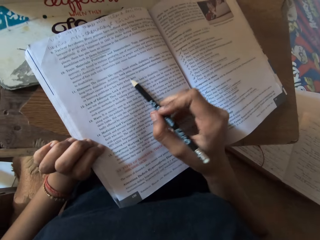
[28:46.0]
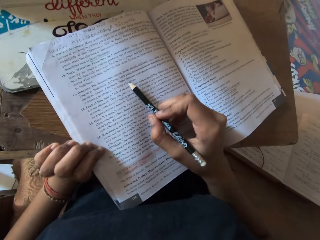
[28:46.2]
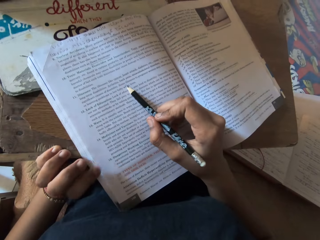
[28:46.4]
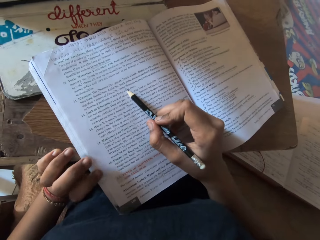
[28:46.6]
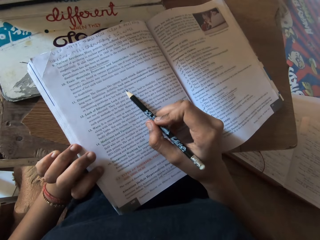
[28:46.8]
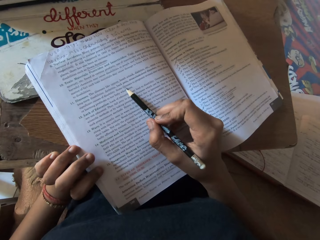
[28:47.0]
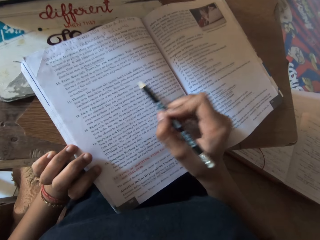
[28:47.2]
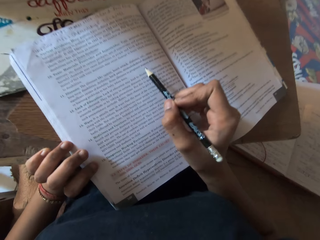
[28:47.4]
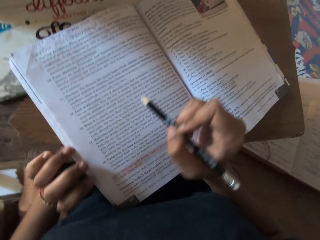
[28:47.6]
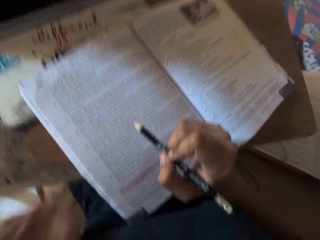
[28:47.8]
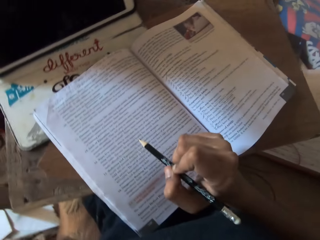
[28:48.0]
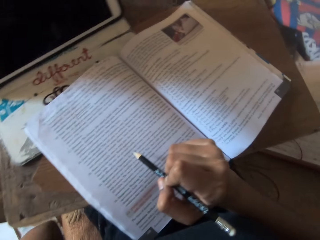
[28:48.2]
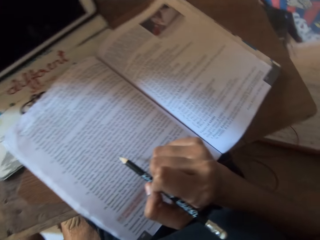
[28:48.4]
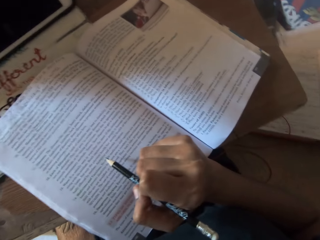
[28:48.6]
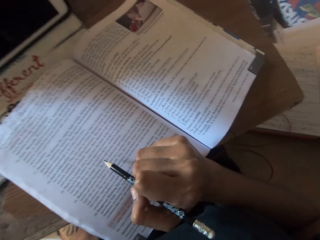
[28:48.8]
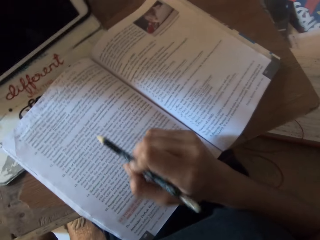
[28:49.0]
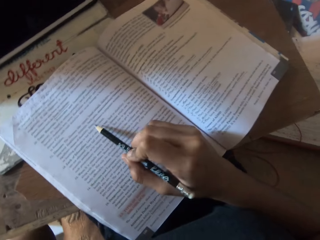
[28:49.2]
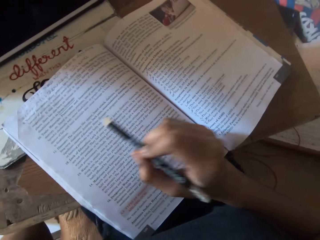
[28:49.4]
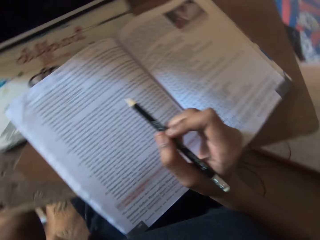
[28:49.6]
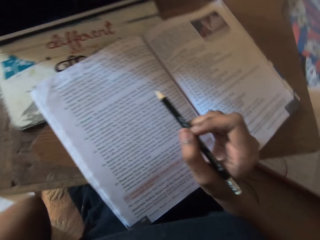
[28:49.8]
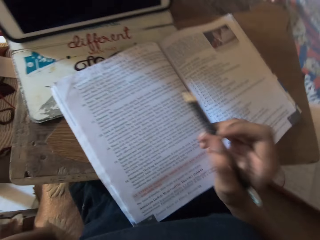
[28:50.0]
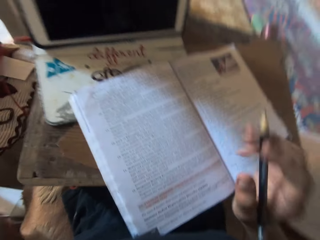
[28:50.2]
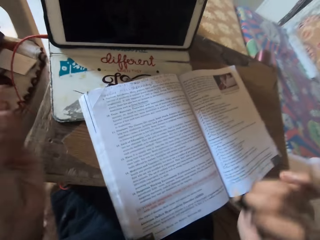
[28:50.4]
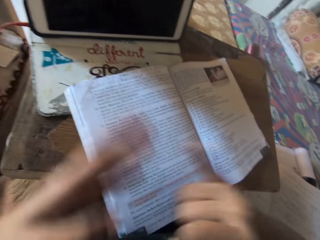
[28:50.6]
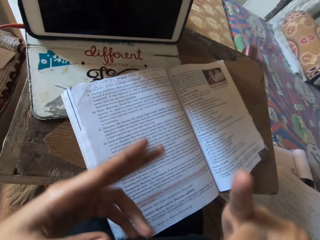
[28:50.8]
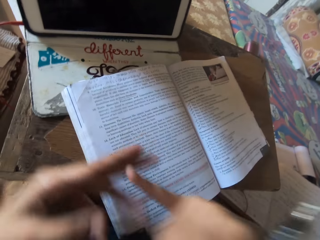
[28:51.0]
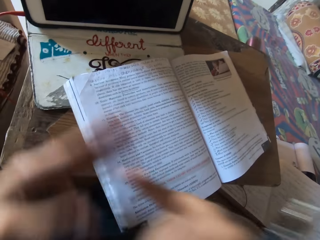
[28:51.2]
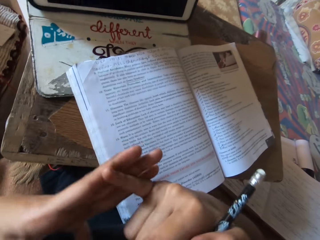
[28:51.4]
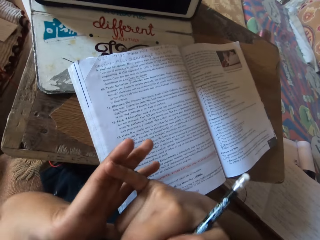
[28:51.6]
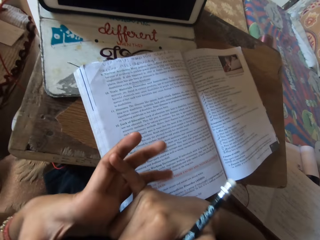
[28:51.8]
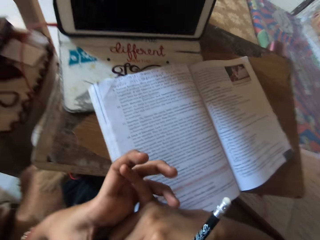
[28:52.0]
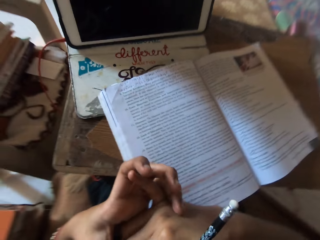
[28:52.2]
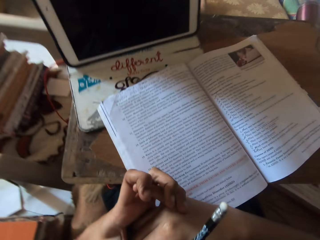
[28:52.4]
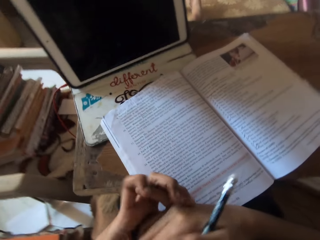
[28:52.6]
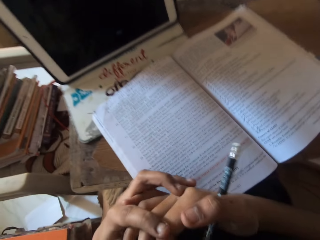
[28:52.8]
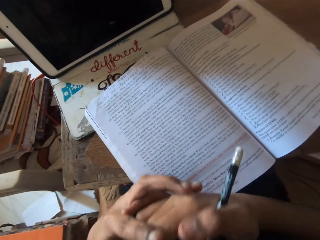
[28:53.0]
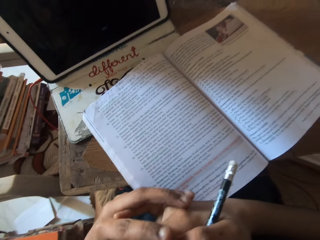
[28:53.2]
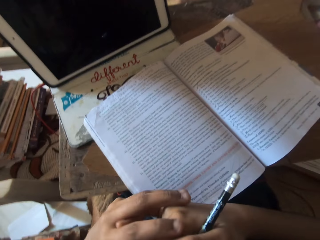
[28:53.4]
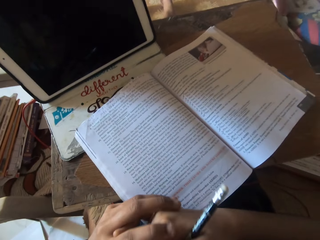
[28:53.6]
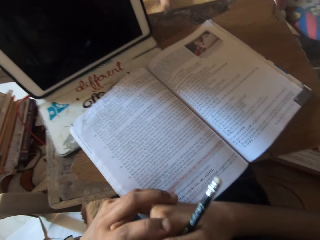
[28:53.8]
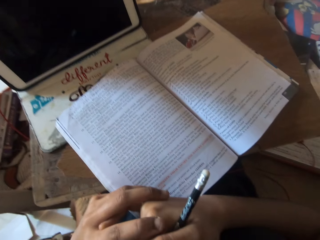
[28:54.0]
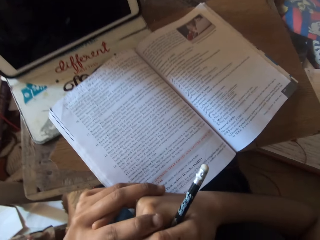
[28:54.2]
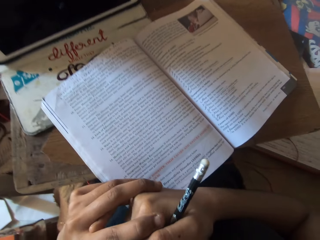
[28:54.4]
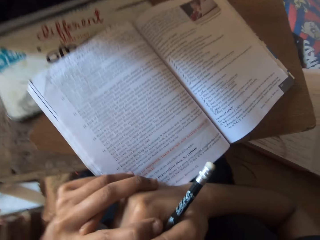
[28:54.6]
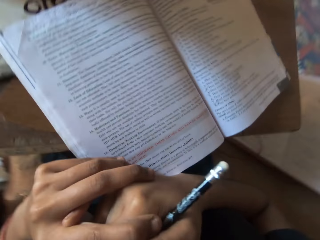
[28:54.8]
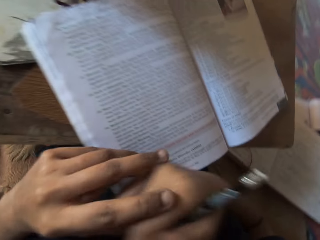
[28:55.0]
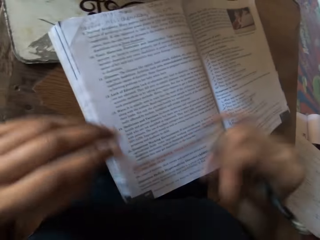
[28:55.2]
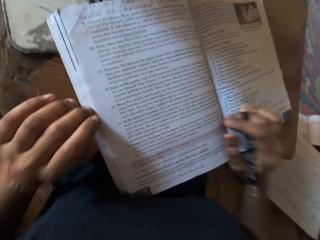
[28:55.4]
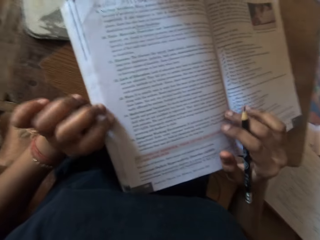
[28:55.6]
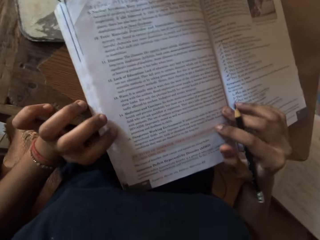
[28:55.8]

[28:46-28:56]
The camera wearer removes her left hand from the book. She counts with her fingers.

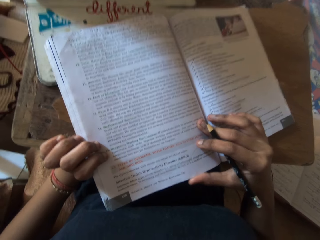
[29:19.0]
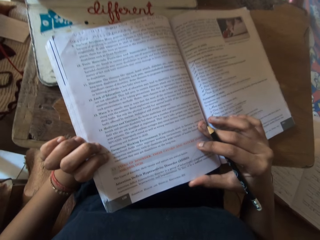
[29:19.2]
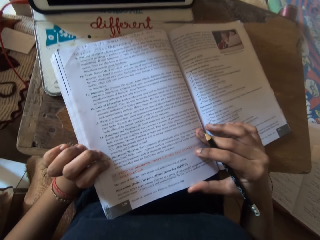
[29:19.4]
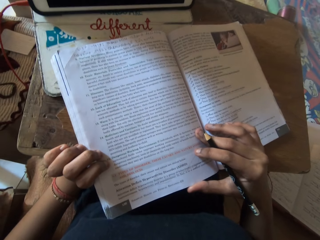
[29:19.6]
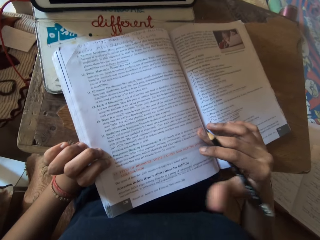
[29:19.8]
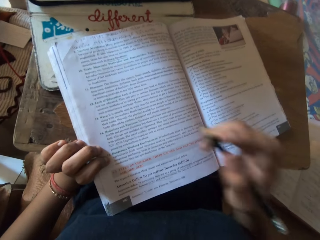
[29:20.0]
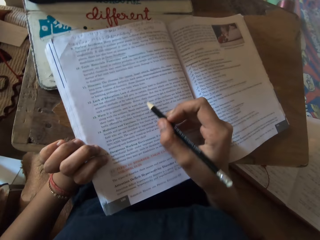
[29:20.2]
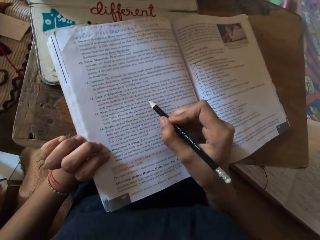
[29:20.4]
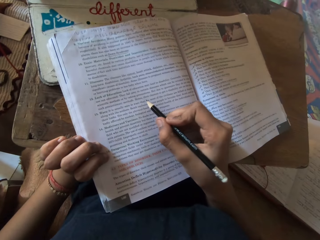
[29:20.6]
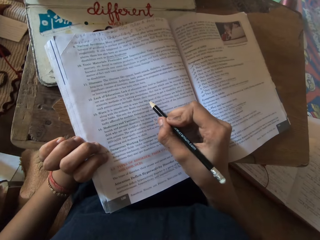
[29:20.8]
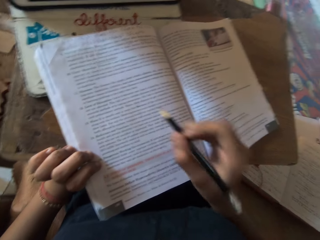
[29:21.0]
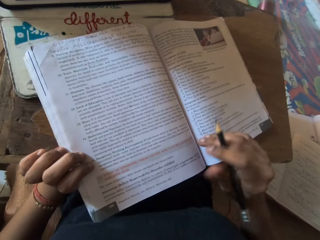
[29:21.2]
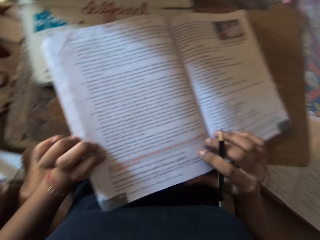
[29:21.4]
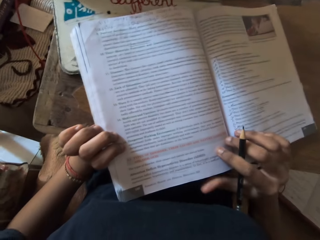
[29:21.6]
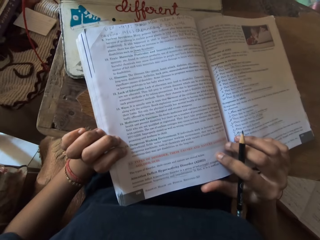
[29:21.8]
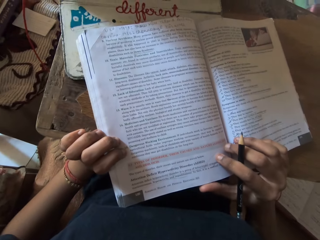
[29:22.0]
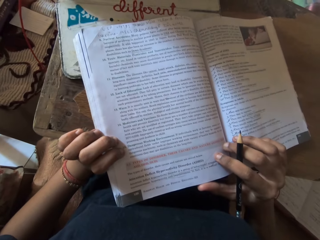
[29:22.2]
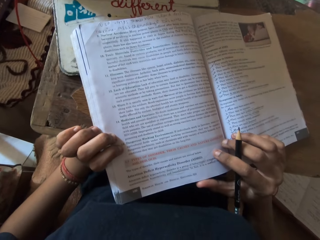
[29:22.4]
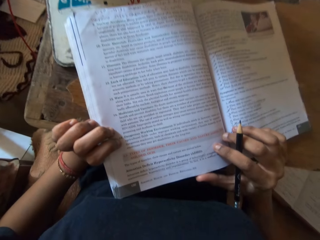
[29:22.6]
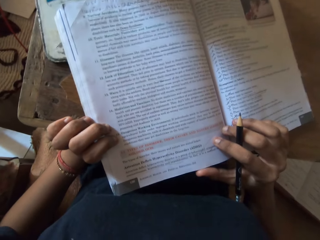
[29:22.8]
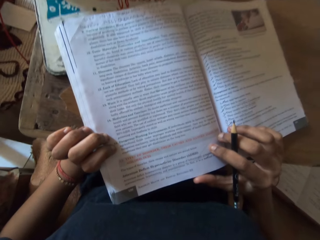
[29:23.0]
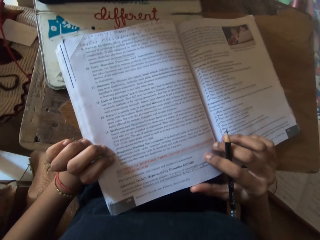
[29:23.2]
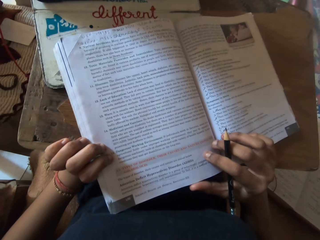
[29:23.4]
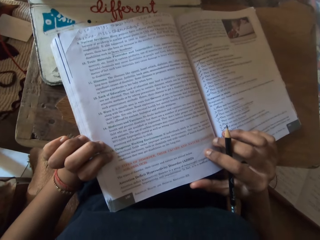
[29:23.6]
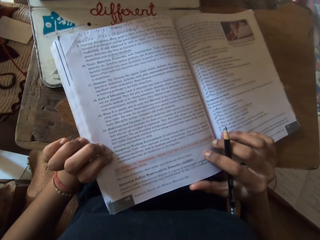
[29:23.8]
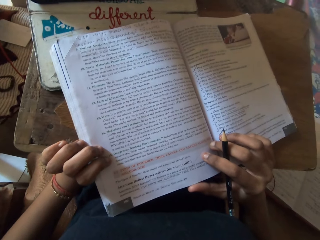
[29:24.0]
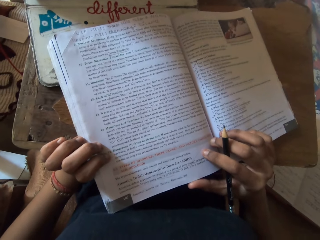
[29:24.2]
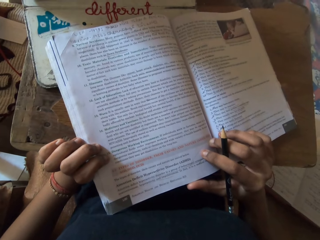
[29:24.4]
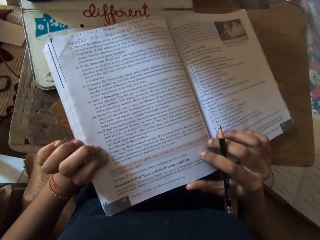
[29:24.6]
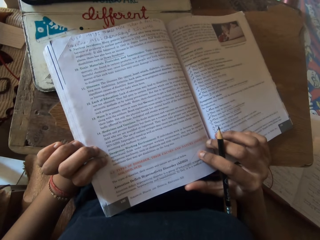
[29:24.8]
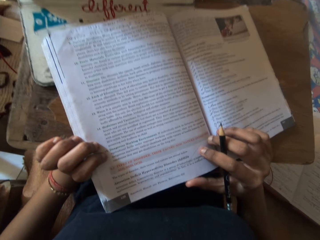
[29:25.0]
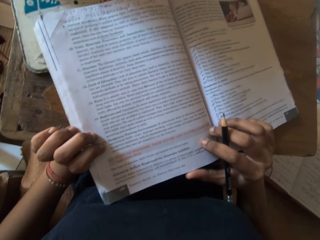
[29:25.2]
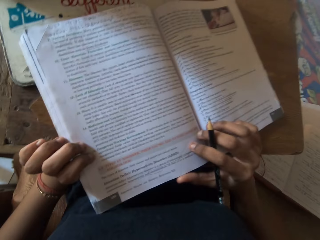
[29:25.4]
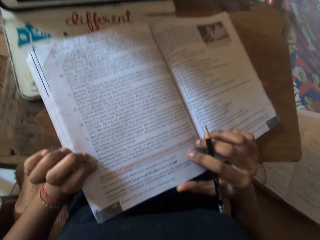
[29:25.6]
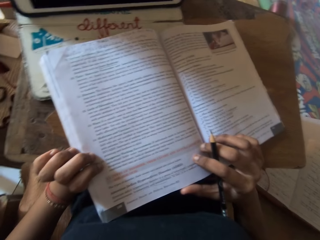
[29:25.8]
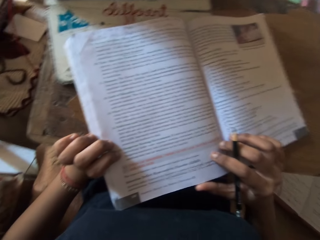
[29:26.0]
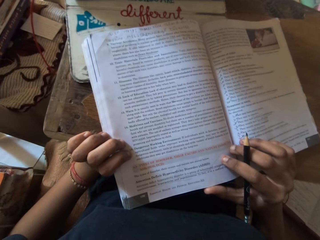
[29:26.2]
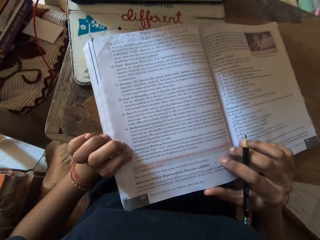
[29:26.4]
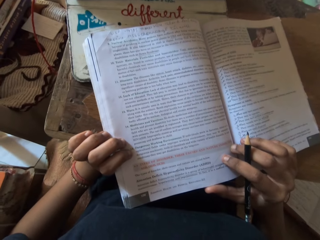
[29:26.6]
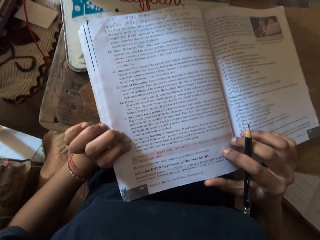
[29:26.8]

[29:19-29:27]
The camera wearer outlines on the book with the pencil in her right hand. She reads the book loudly.

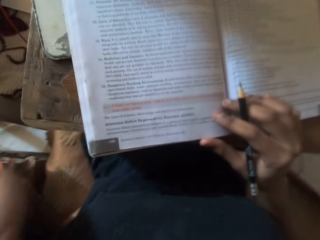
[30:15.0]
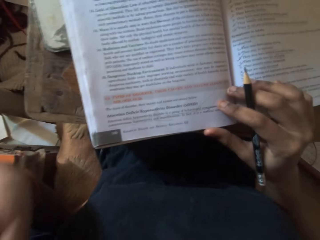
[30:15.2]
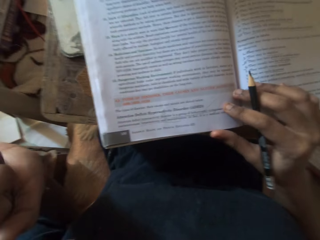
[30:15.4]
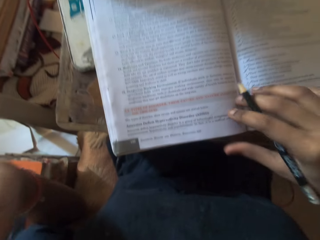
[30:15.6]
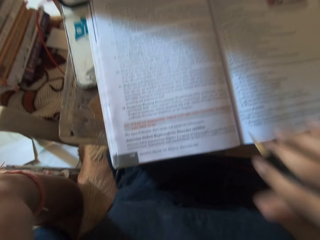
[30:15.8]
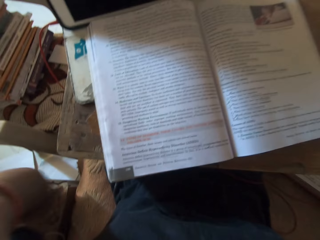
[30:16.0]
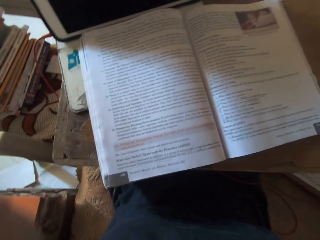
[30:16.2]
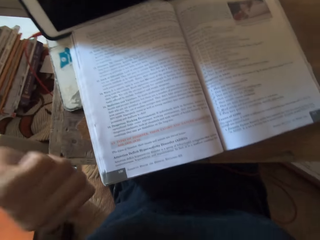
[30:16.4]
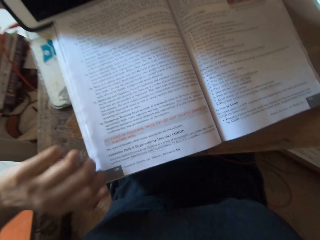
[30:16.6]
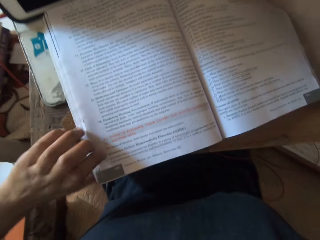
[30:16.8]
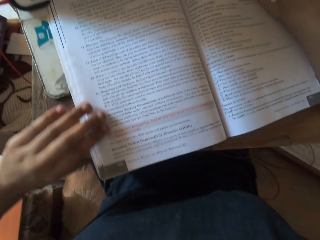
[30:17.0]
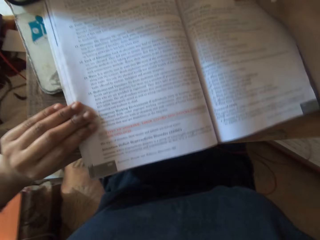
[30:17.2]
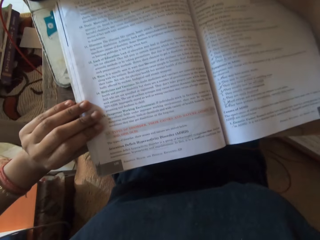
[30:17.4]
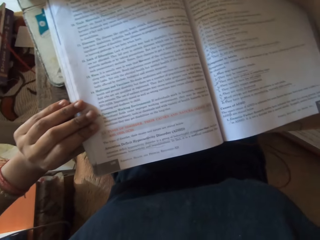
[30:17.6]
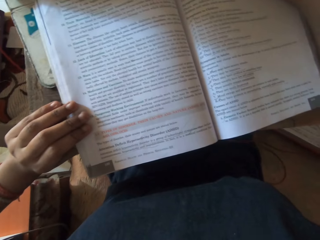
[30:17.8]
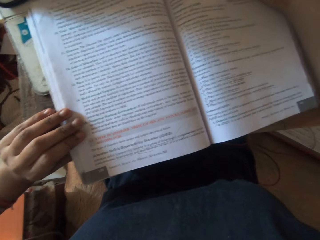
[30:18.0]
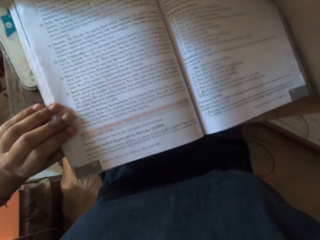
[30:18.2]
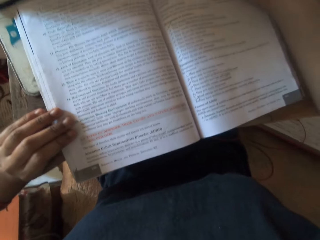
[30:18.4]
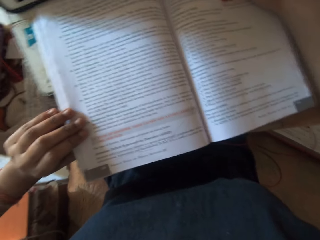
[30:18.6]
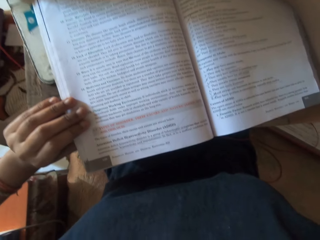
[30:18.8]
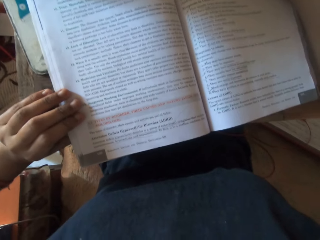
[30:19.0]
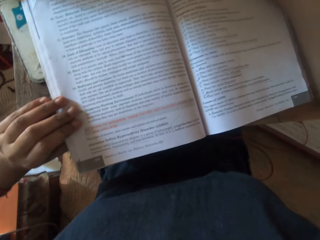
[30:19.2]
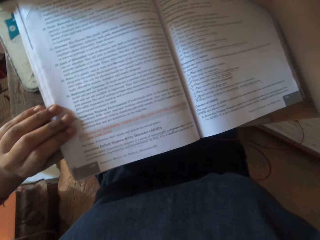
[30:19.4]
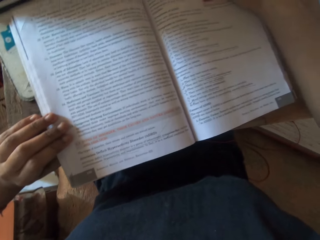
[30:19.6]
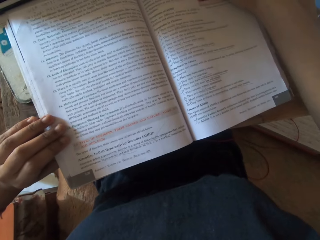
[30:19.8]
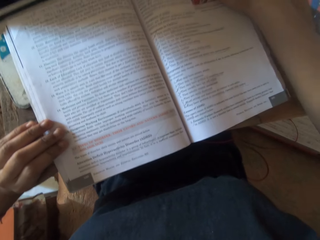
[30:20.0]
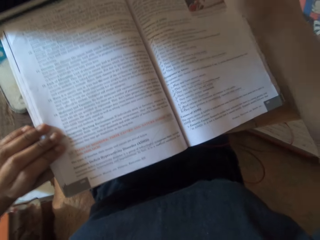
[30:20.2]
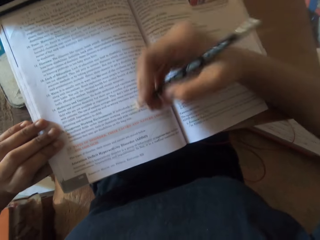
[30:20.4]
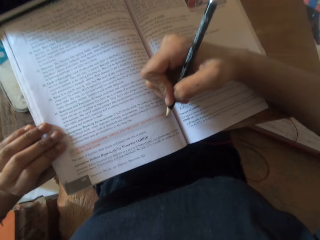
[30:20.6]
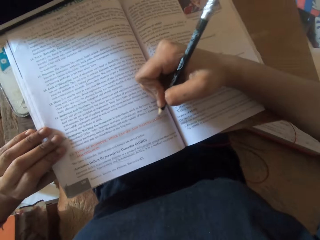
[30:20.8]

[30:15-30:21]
The camera wearer adjusts the book on the table with both hands.
